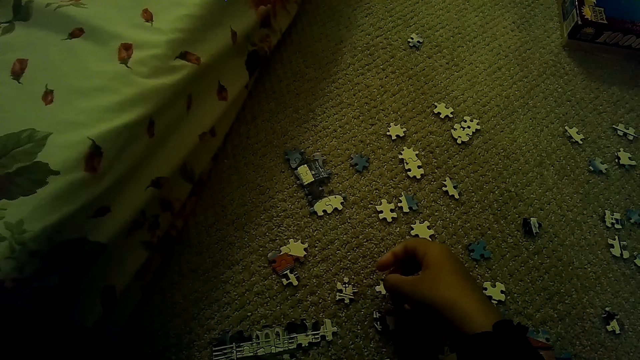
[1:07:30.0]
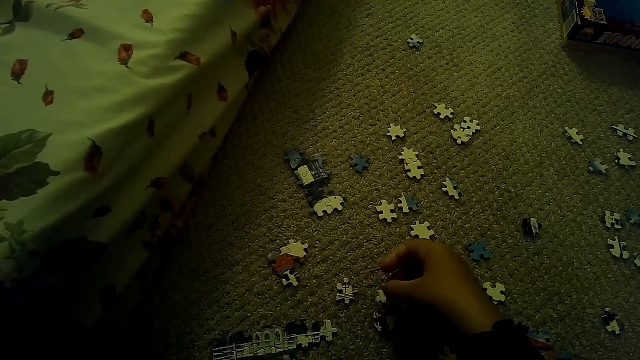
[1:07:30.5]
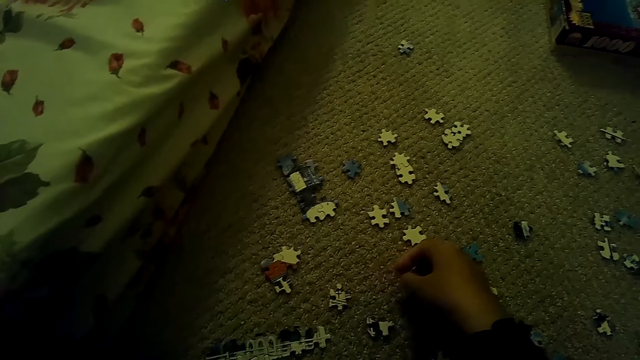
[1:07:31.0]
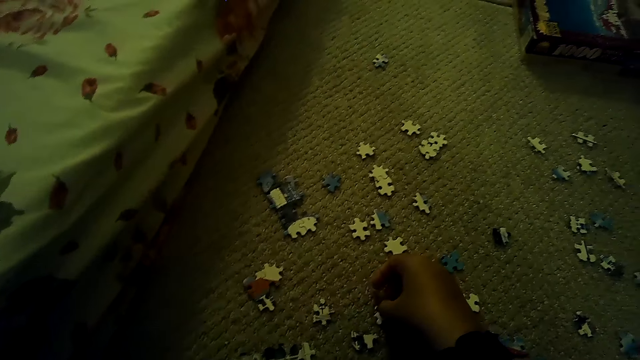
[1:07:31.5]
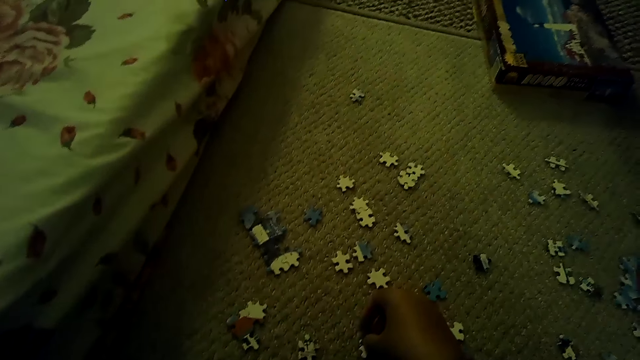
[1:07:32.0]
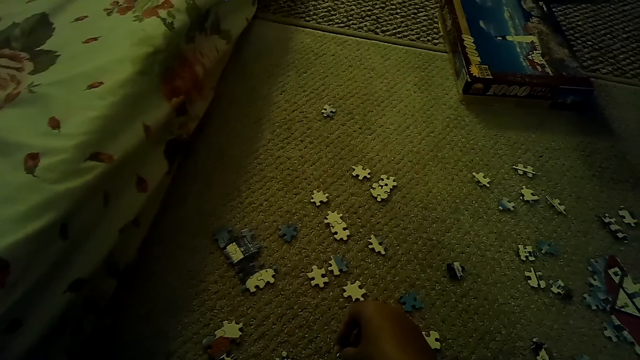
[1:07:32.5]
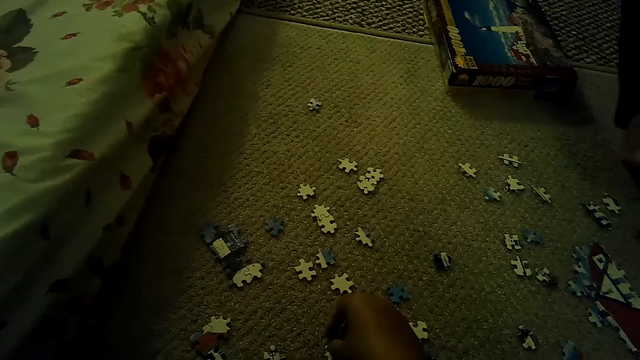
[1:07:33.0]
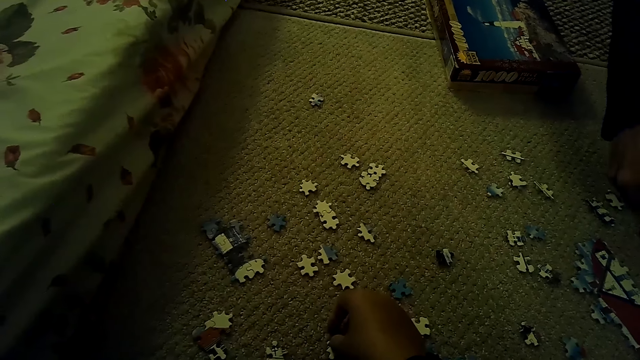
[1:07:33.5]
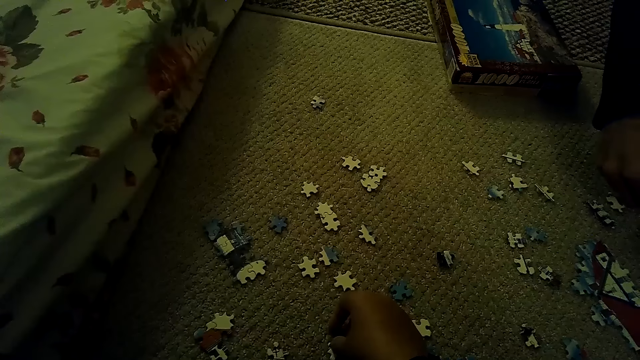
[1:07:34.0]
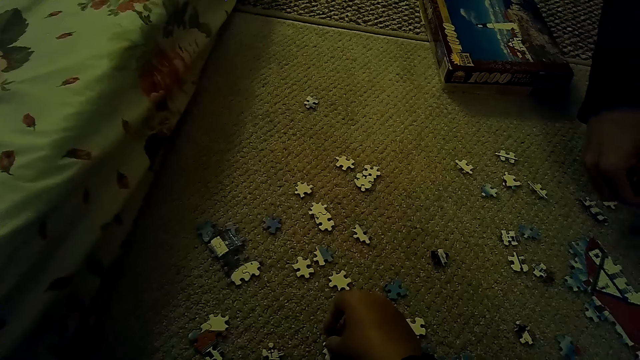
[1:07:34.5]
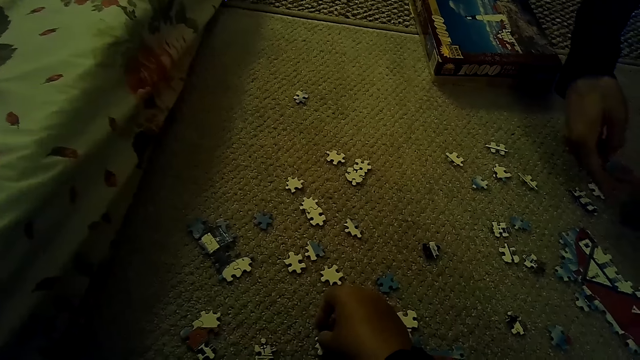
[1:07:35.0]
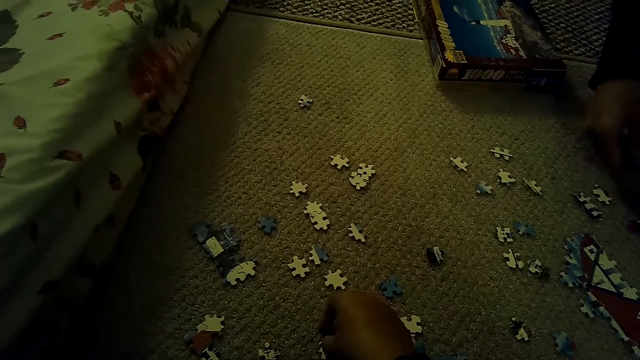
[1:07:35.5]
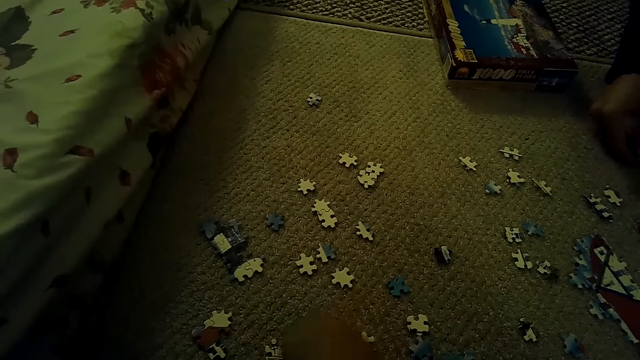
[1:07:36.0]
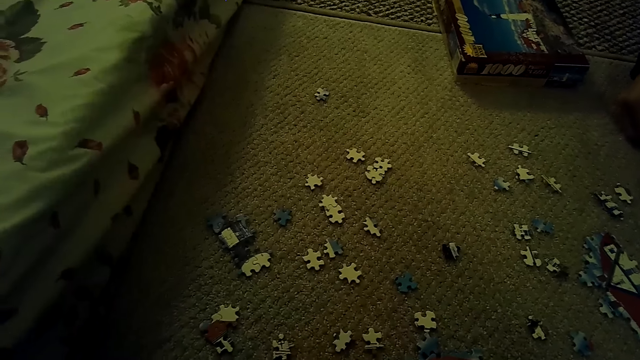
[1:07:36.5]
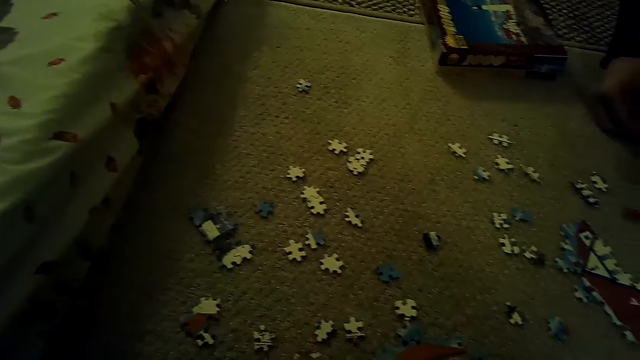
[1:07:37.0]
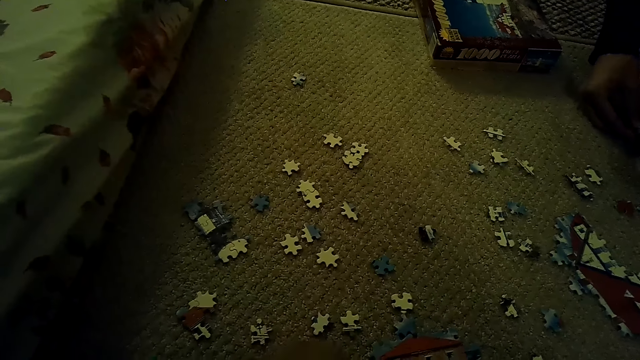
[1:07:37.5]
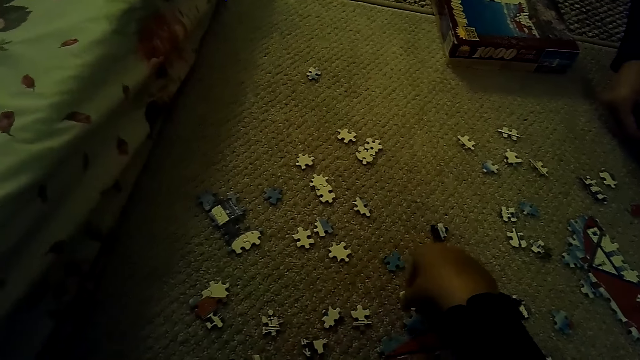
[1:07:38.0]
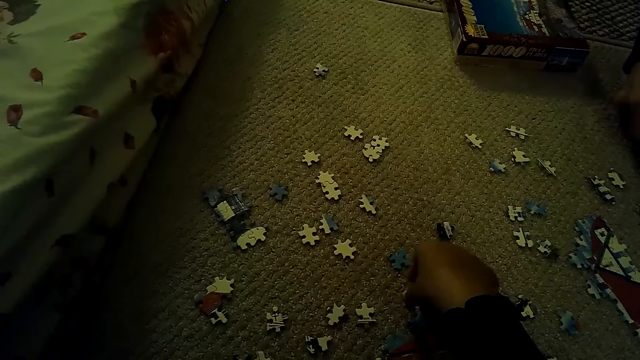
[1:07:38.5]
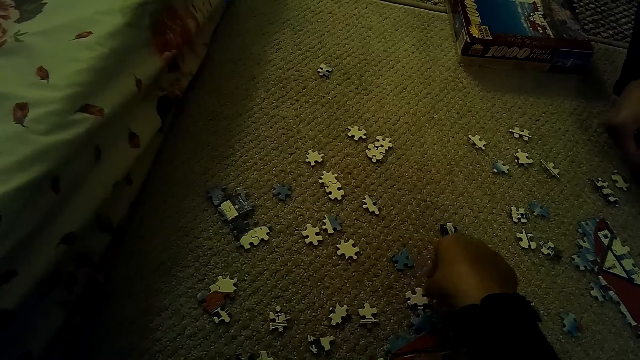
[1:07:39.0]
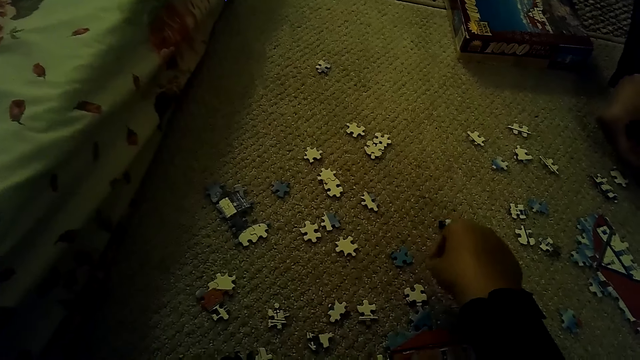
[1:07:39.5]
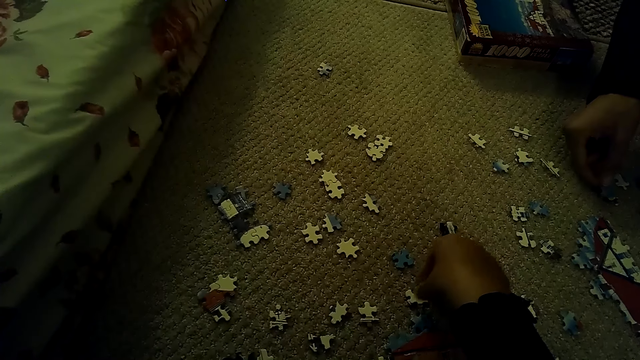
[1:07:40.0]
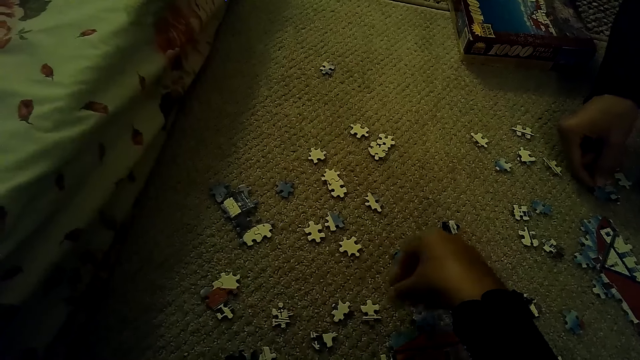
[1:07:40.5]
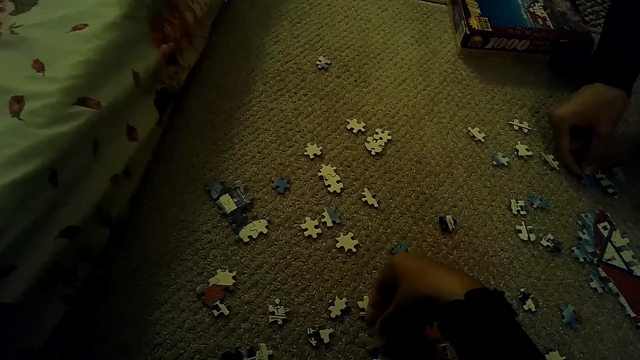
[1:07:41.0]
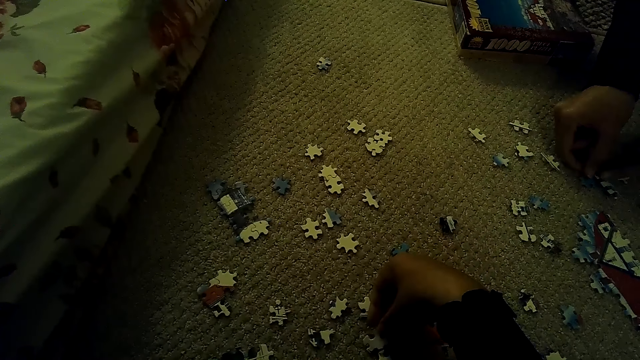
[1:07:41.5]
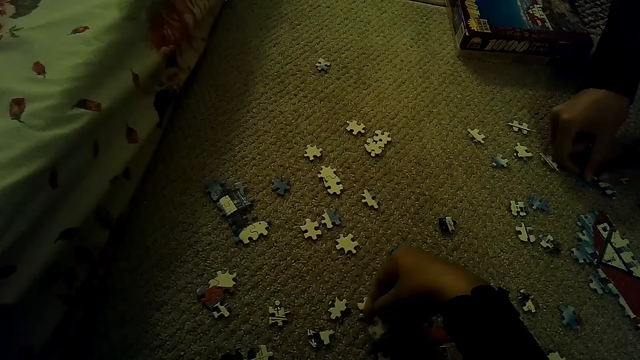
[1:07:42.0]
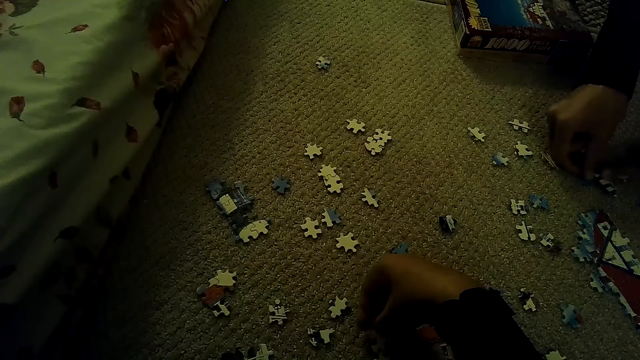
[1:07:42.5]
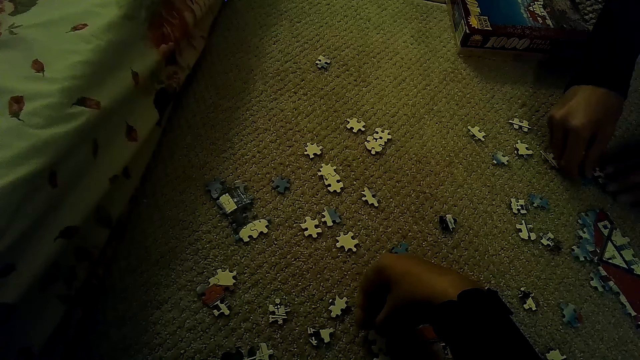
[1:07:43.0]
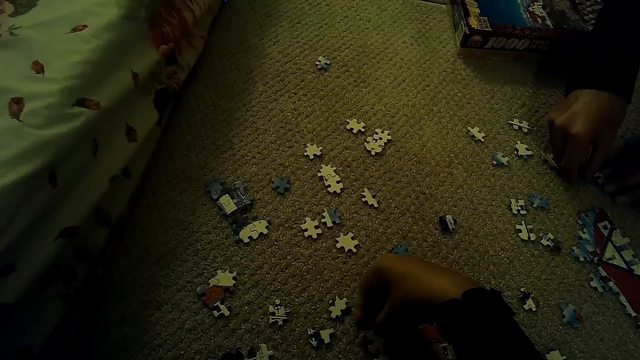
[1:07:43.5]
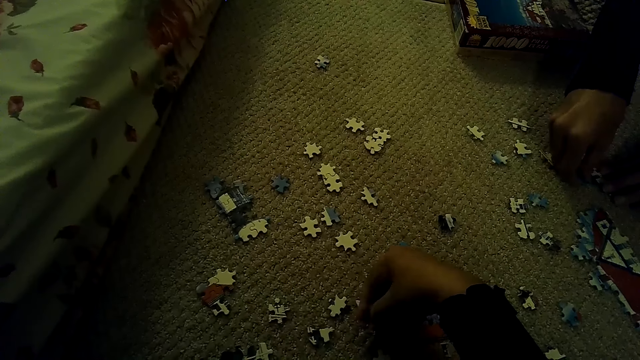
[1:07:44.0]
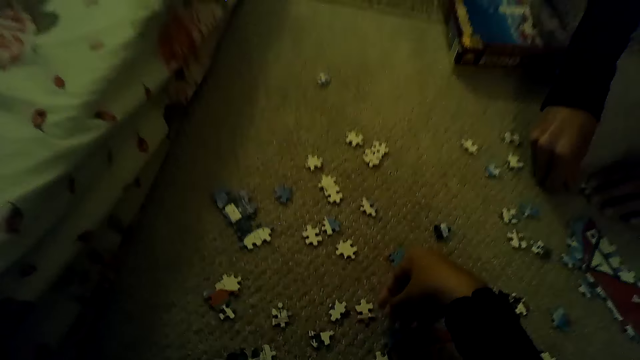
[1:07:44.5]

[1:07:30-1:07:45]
The camera wearer puts down a puzzle piece. A person moves the puzzle piece. The camera wearer picks up the puzzle piece. The person fixes the puzzle piece.

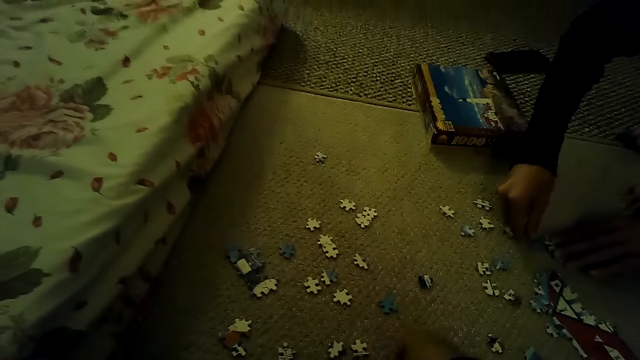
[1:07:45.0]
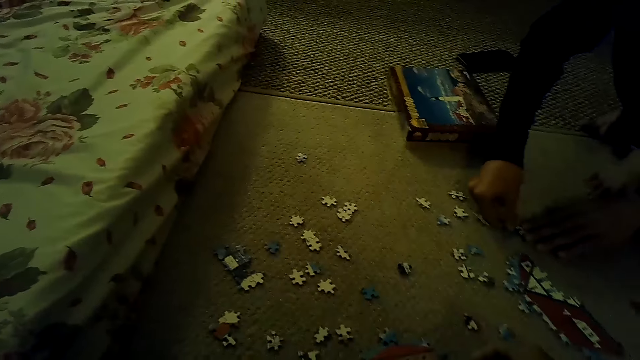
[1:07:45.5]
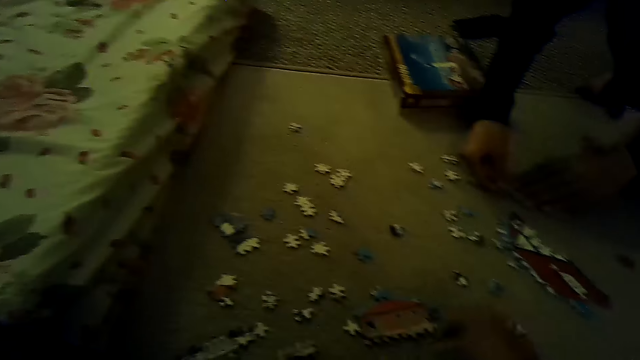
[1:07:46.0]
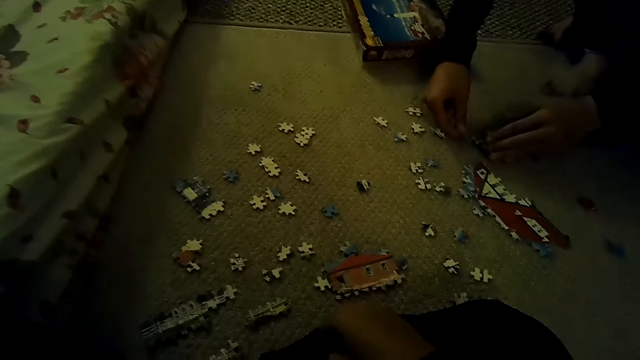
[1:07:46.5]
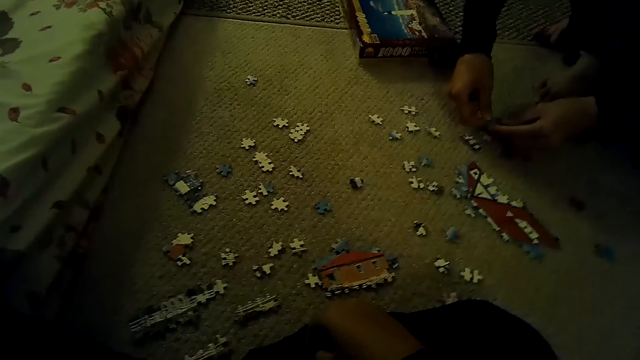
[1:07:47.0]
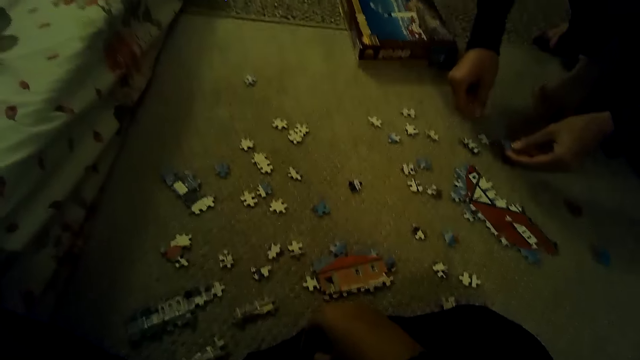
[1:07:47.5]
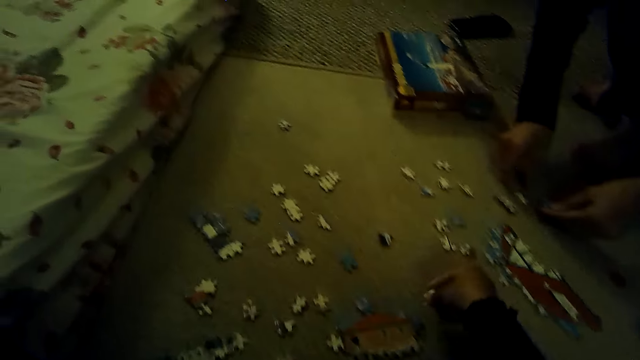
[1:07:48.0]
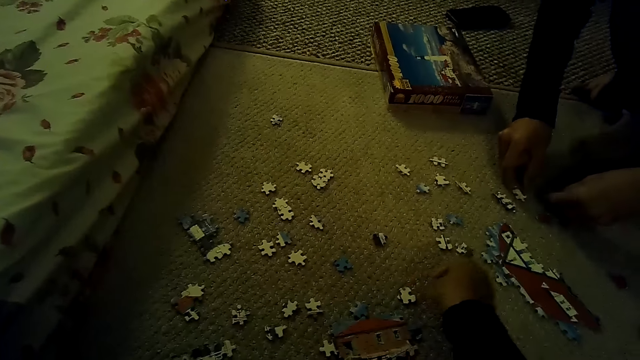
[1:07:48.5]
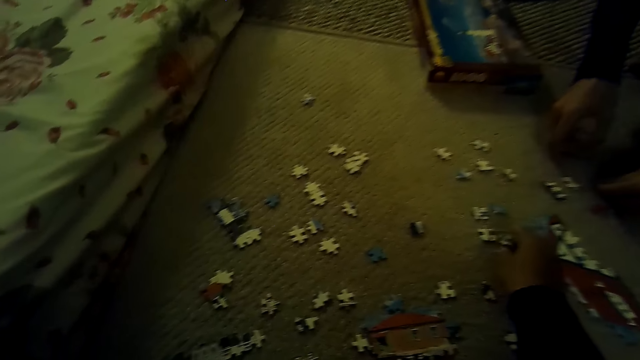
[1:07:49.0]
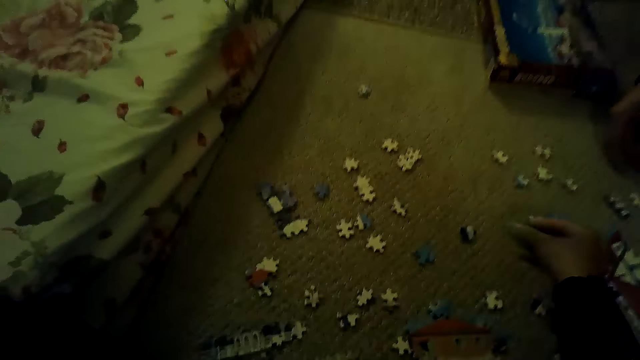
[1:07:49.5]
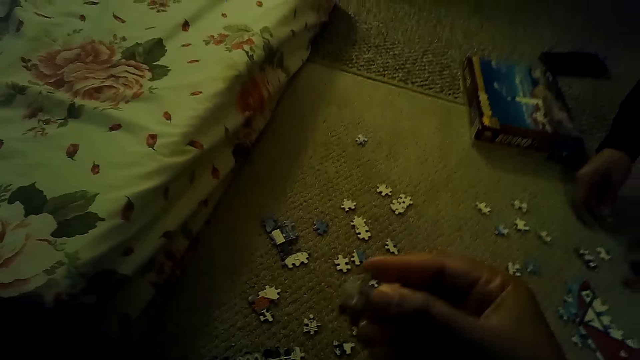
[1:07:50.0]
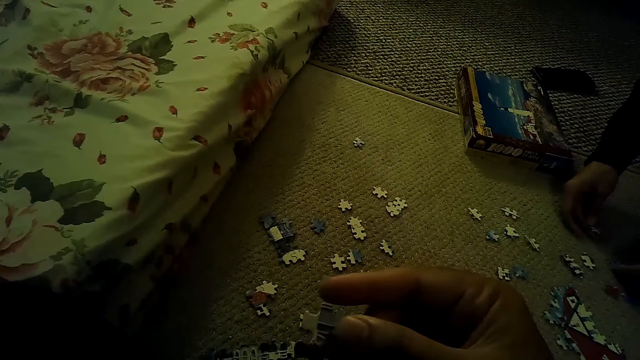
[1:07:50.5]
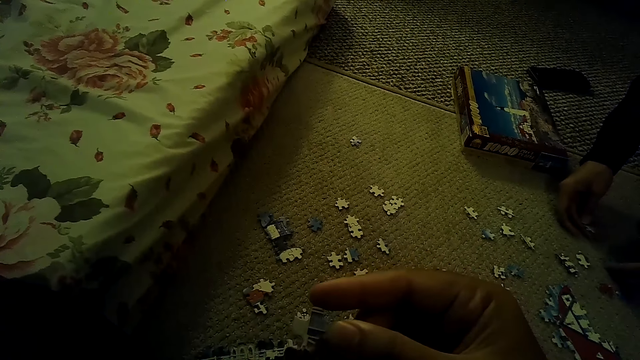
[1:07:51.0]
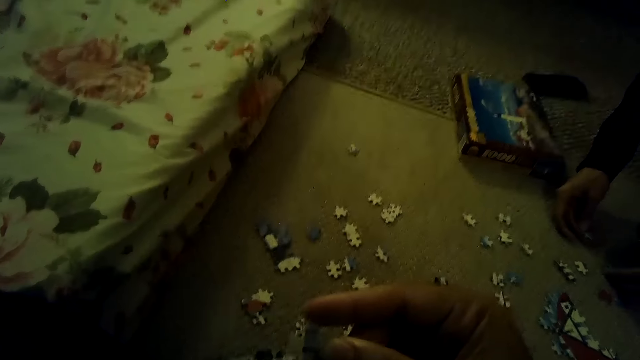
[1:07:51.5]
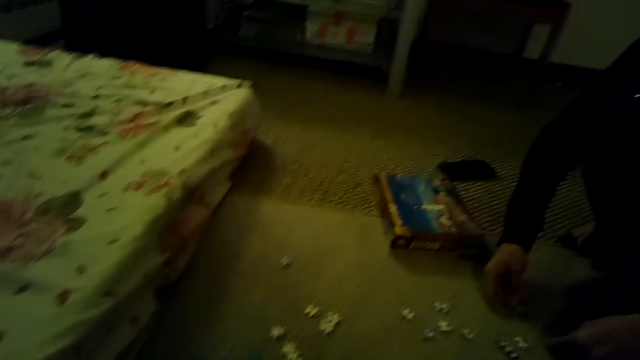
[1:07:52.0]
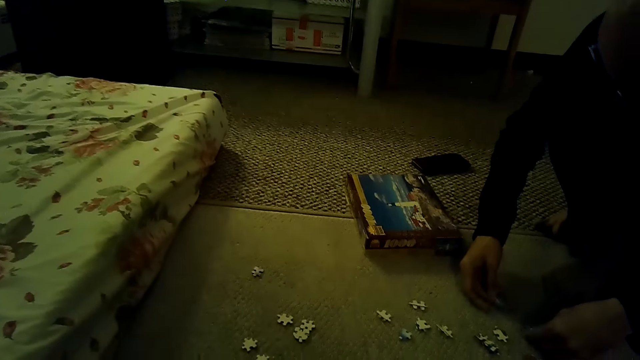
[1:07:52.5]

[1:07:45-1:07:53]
The camera wearer picks up a puzzle piece. They stare at the jigsaw puzzle piece.
